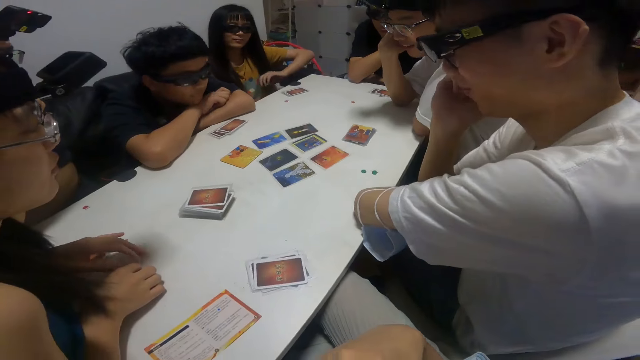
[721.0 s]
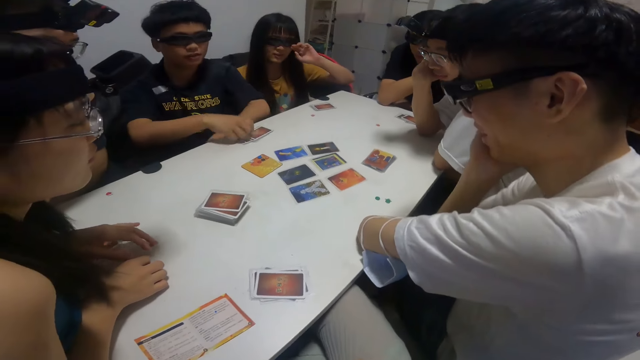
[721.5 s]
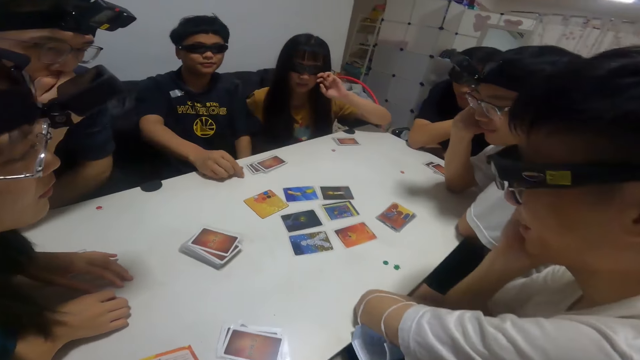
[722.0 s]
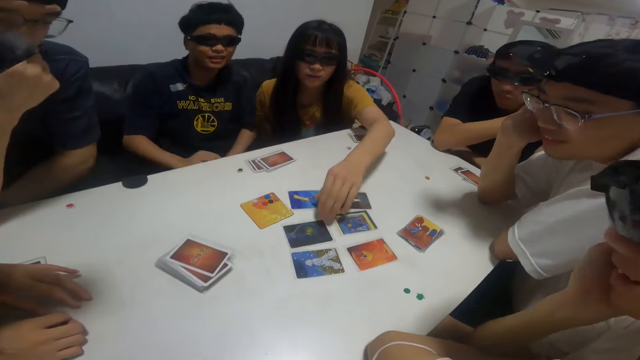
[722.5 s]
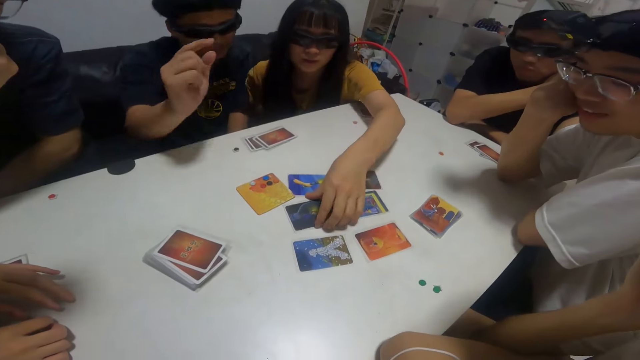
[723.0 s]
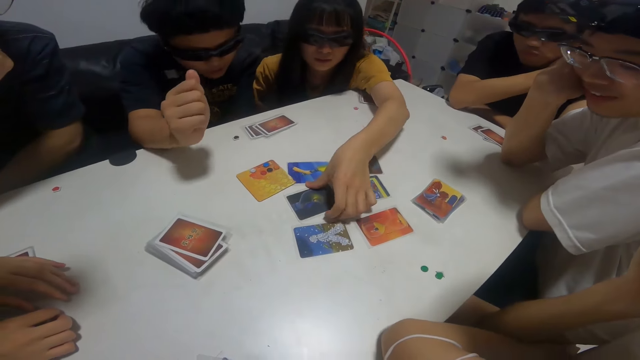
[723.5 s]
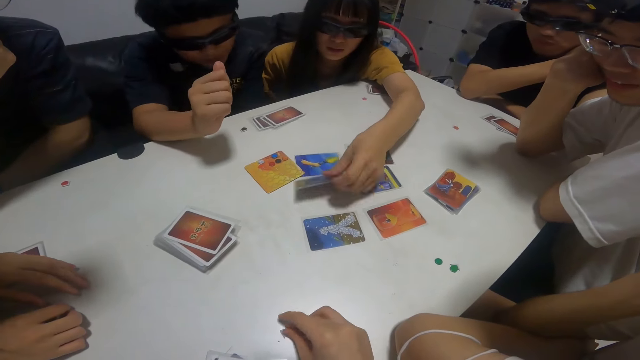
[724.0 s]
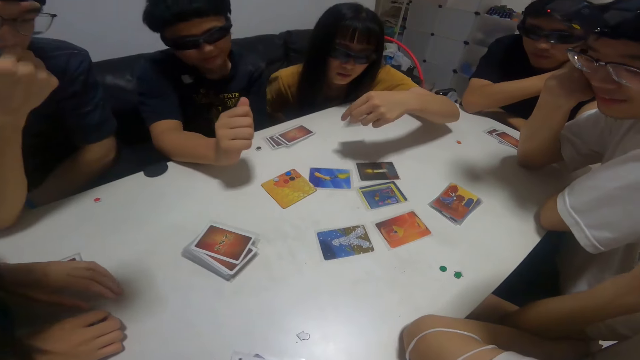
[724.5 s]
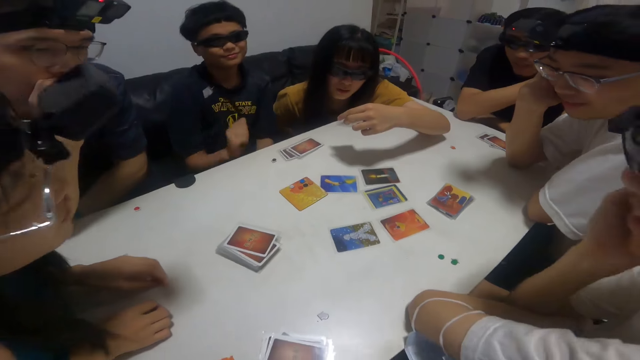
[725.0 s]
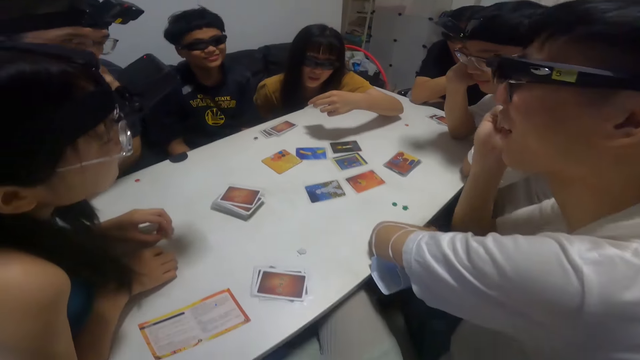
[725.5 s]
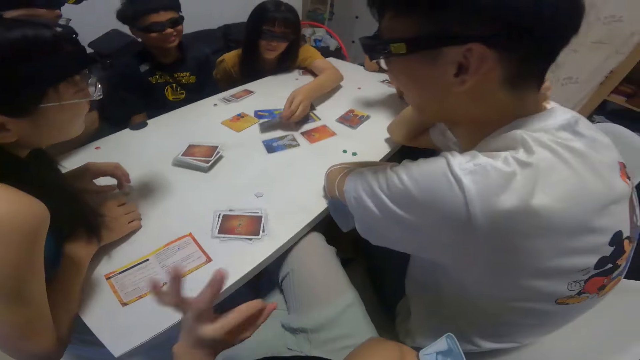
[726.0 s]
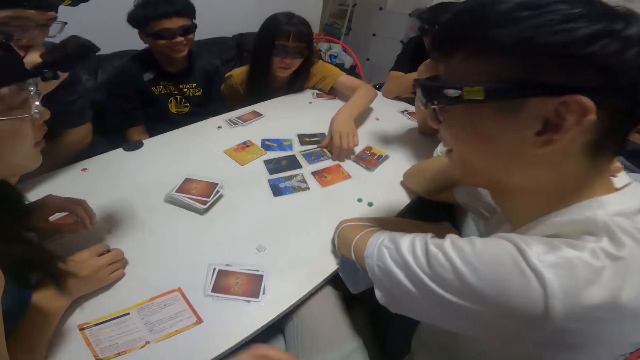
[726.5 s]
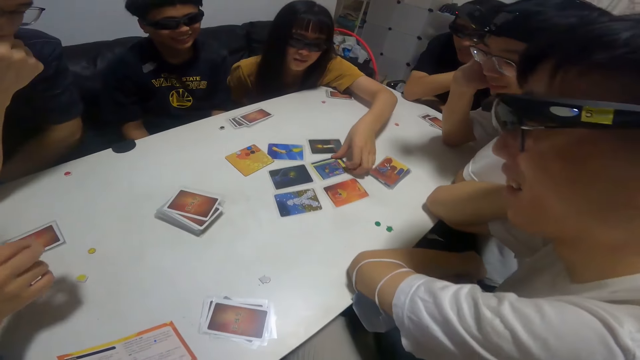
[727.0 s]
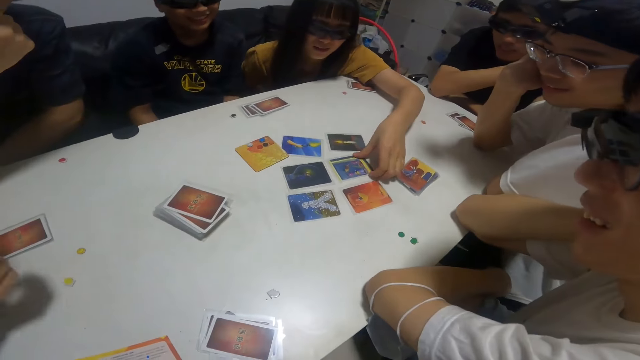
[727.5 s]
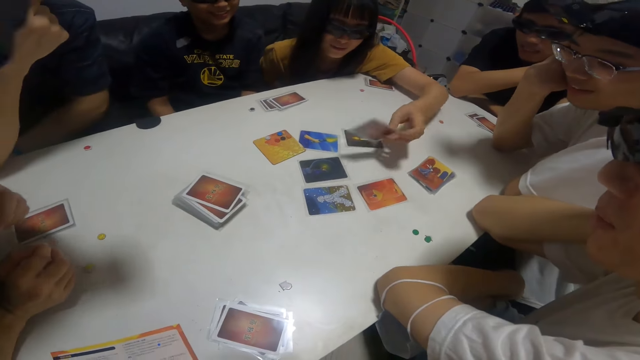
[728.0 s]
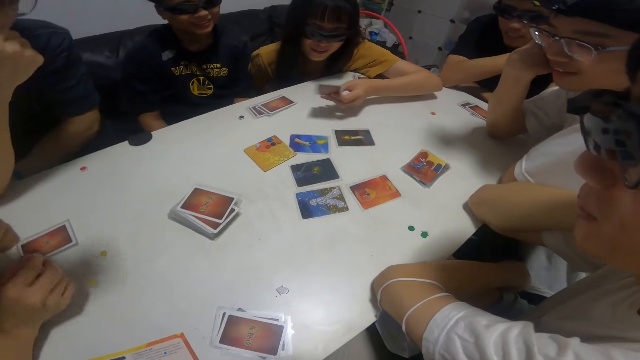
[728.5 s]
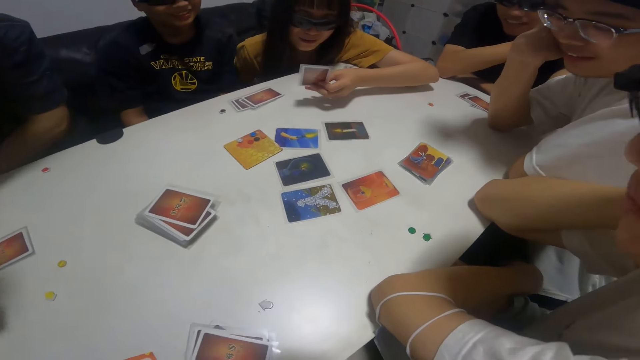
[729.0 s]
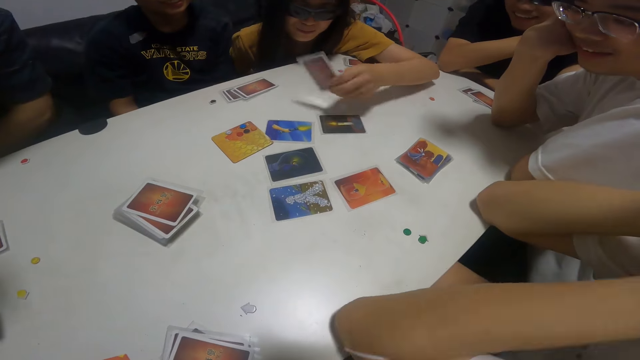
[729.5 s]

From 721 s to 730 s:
A person talks. Another person communicates. The first person holds cards. A girl picks up a card from the table with her left hand. The girl places the card in her left hand on the table. The camera wearer talks. The girl picks up a card from the table with her left hand.

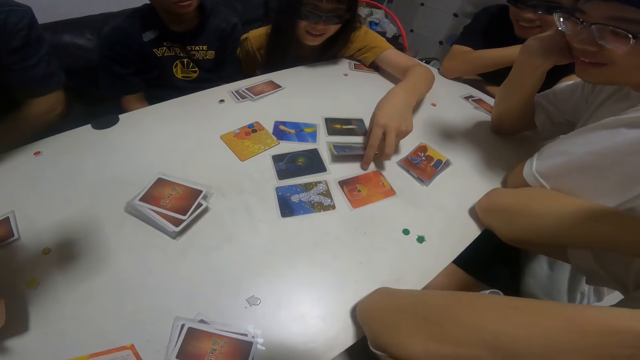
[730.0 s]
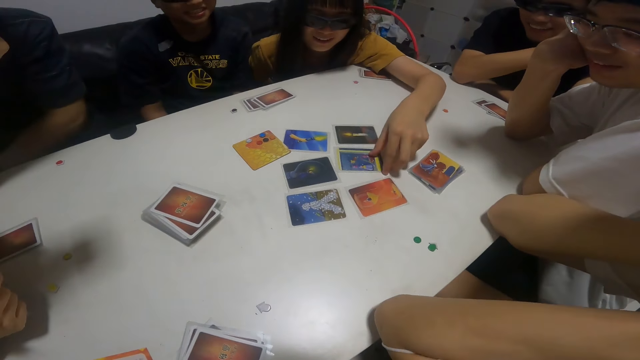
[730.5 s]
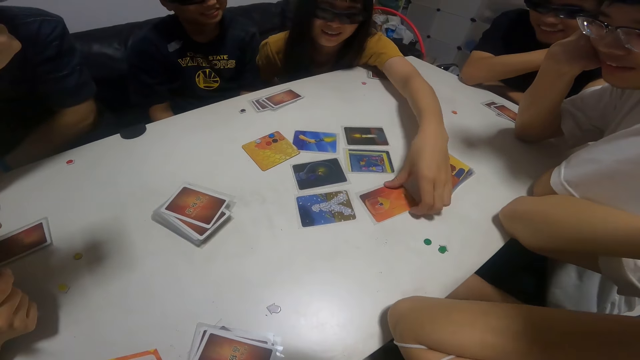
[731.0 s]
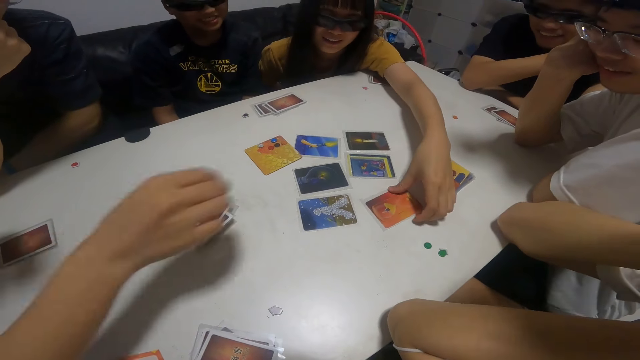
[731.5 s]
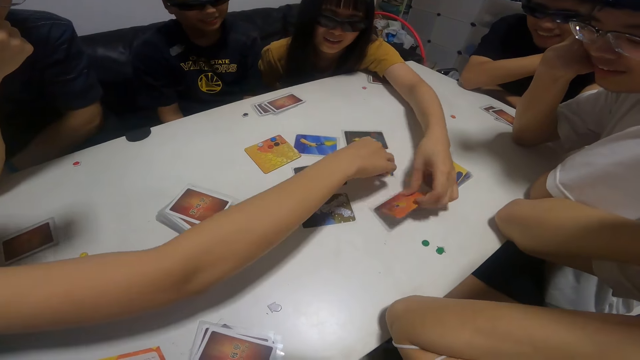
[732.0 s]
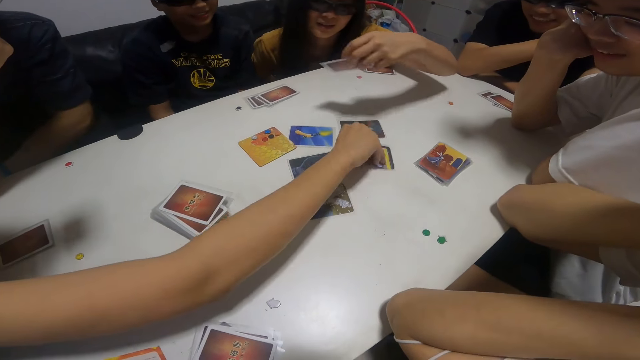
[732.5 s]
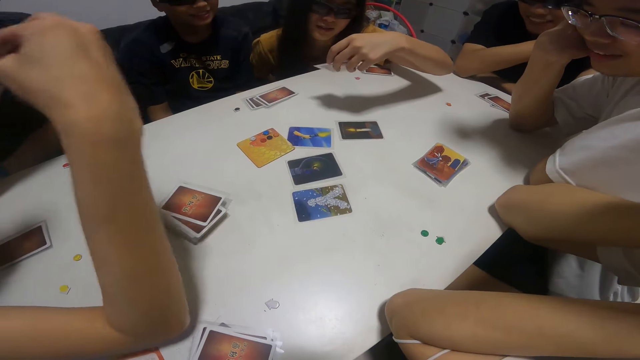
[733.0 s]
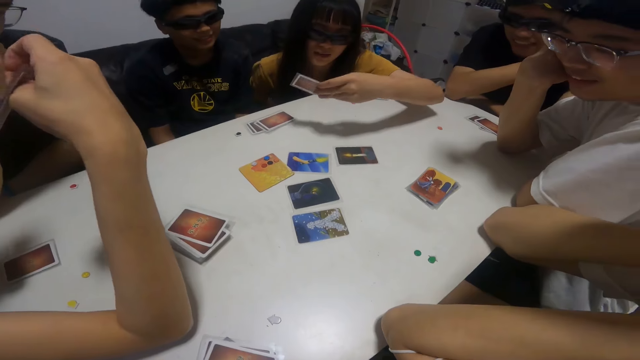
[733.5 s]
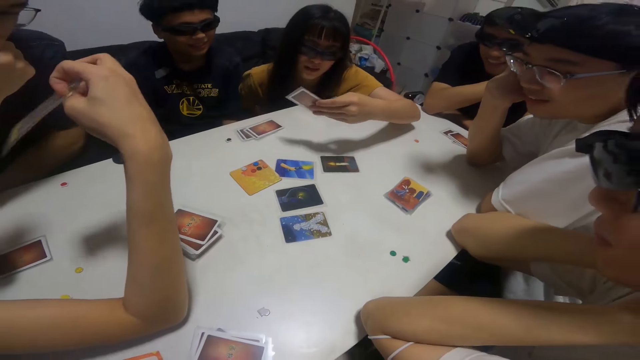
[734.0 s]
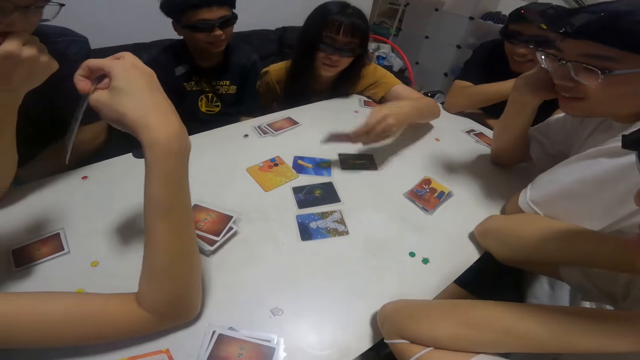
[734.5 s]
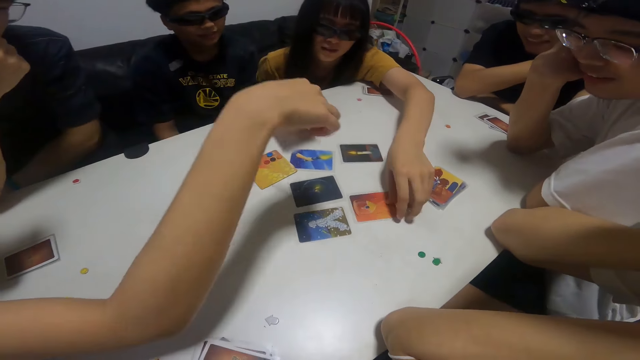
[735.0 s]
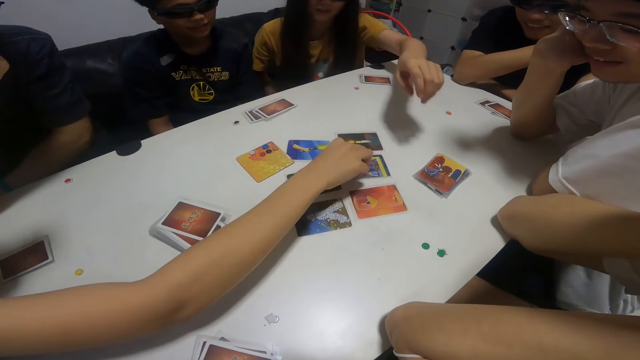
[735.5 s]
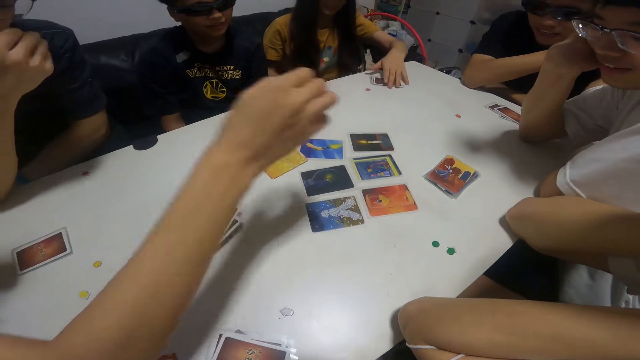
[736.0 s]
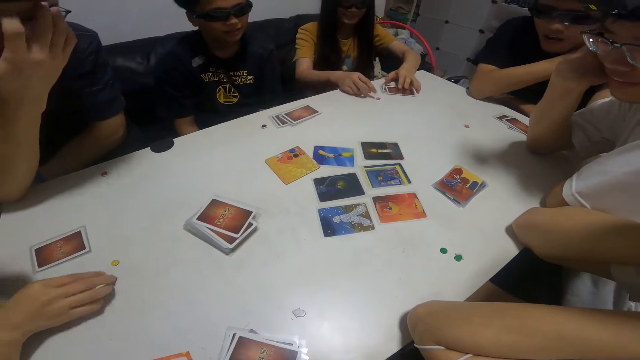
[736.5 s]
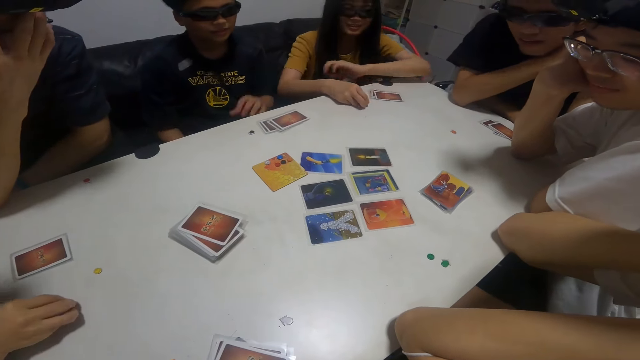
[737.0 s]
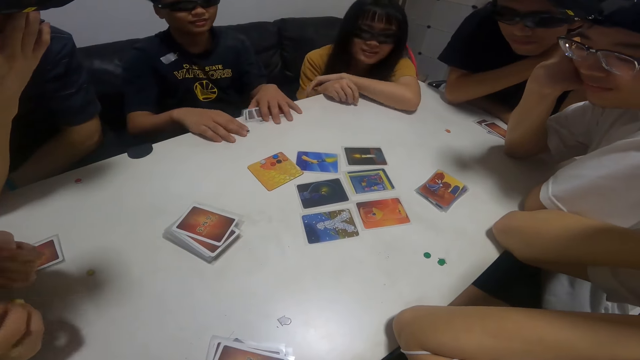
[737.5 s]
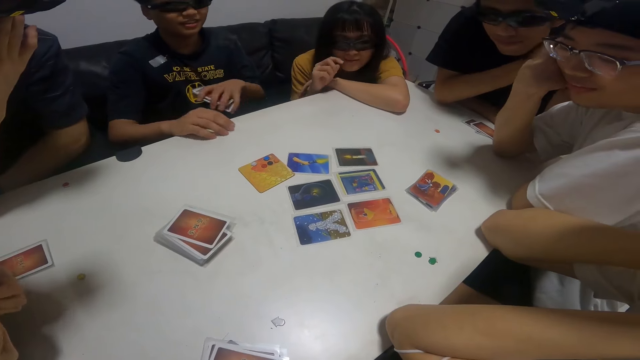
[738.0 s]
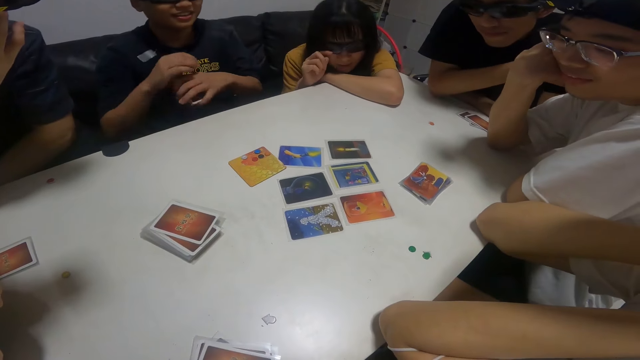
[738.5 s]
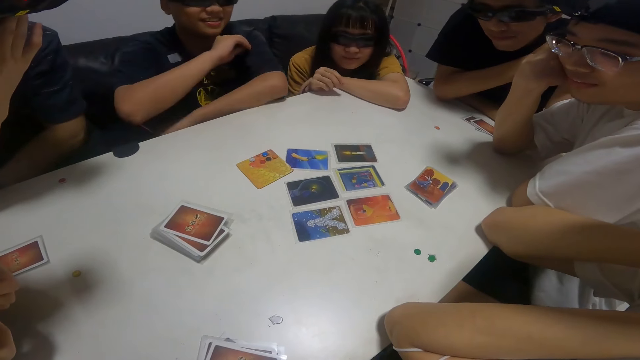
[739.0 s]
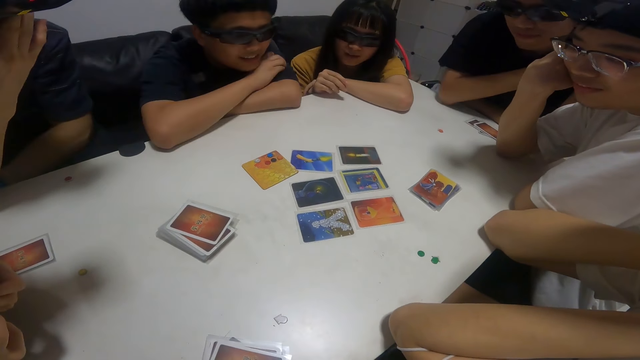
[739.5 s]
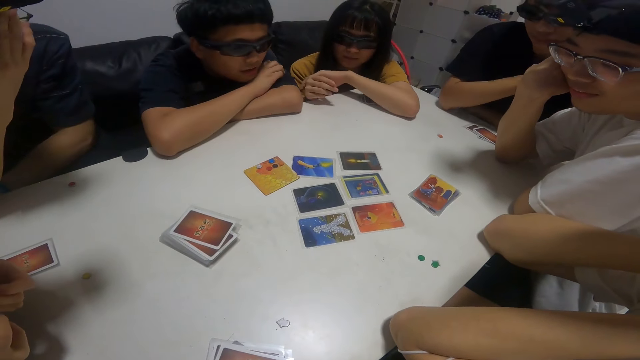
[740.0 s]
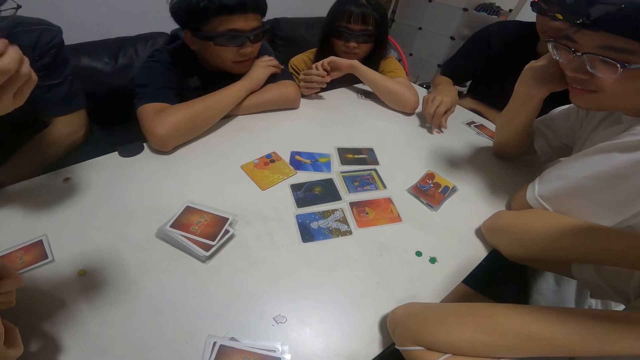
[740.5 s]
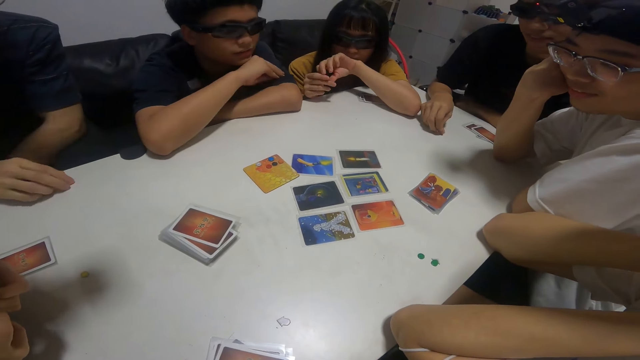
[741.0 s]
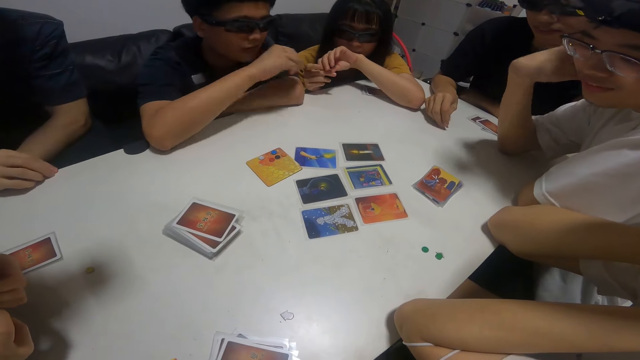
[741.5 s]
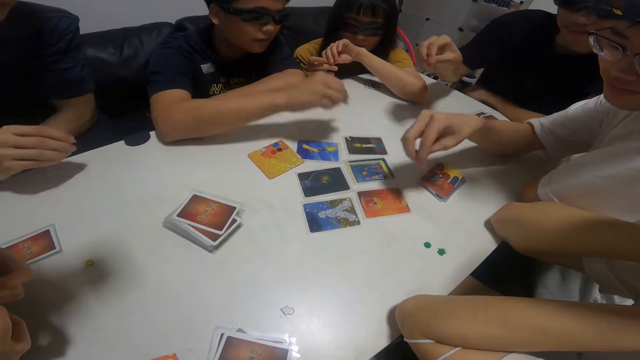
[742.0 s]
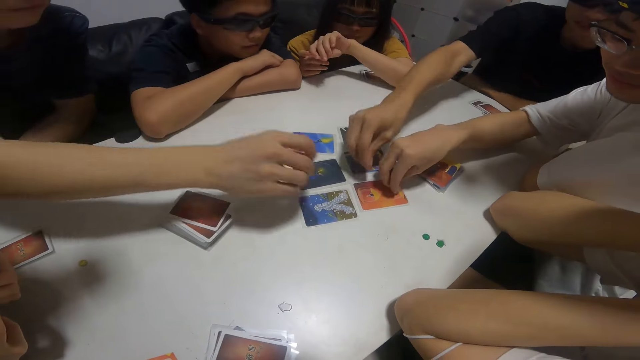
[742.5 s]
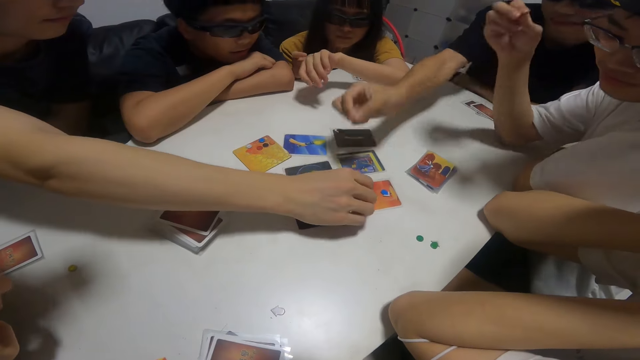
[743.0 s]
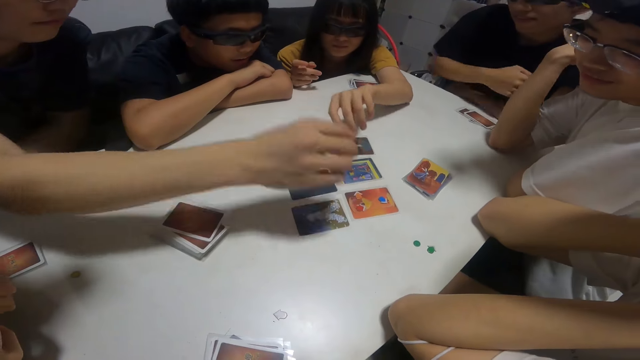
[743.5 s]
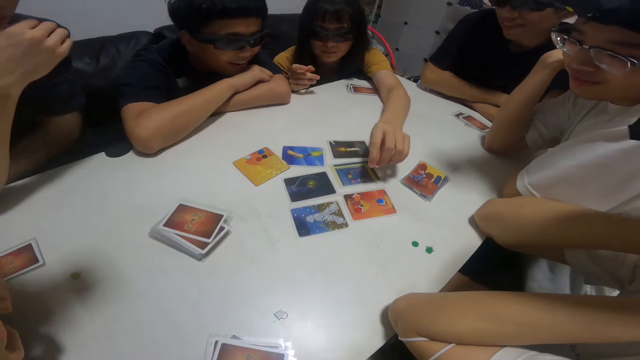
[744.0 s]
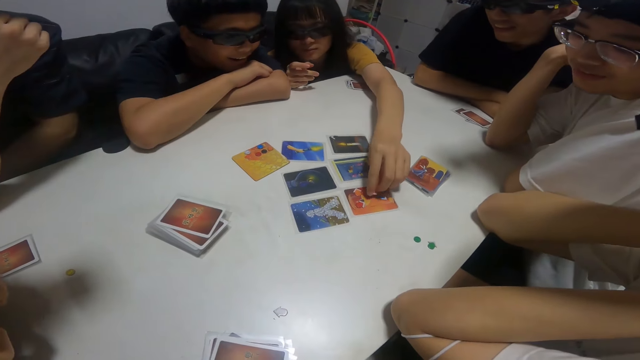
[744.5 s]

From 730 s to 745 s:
A girl places the card in her left hand on the table. The girl picks up a card from the table with her left hand. Another girl picks up a card from the table with her right hand. The first girl places the card in her left hand on the table. The other girl places the card in her right hand on the table. A boy picks up cards from the table with his left hand. The camera wearer talks. The boy places a pebble in his right hand on a card. Another boy places a pebble in his right hand on a card. A third boy places a pebble in his right hand on the card. A fourth boy places a pebble in his right hand on the card.
